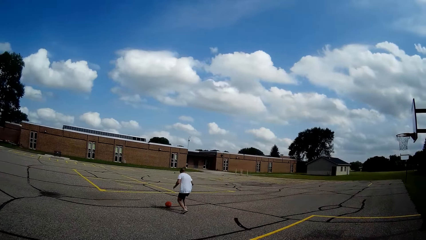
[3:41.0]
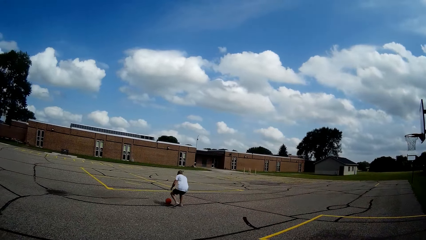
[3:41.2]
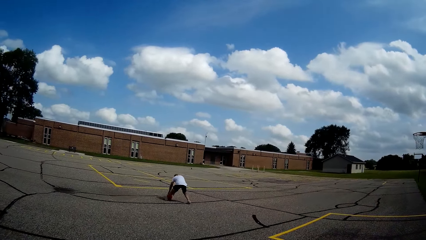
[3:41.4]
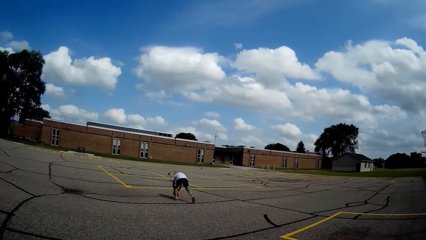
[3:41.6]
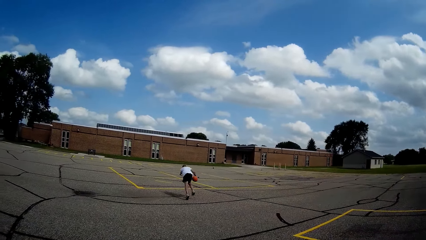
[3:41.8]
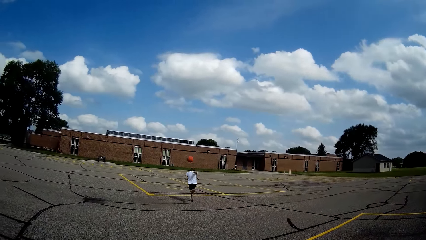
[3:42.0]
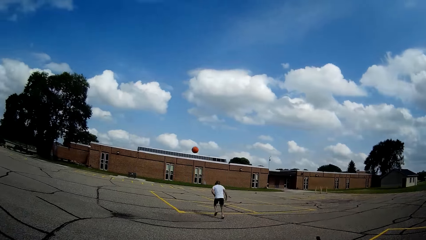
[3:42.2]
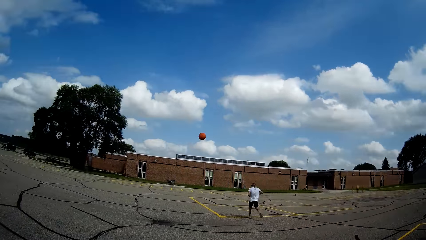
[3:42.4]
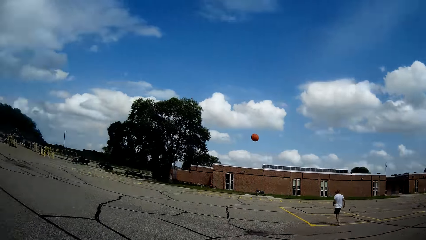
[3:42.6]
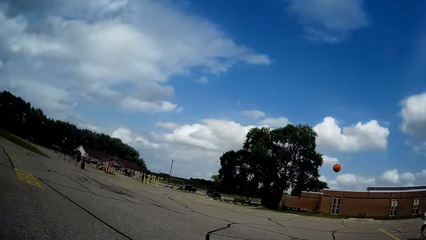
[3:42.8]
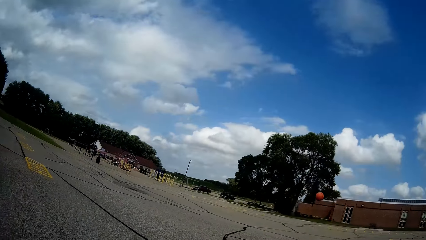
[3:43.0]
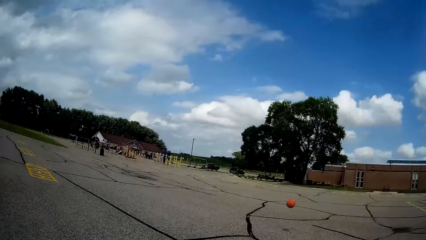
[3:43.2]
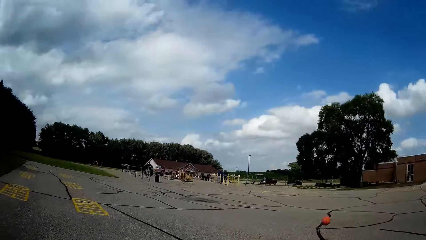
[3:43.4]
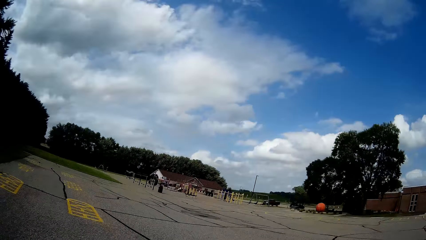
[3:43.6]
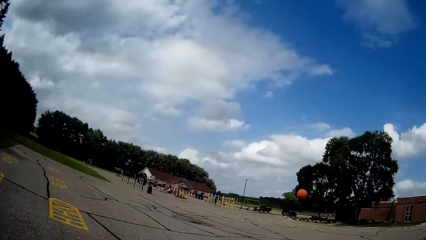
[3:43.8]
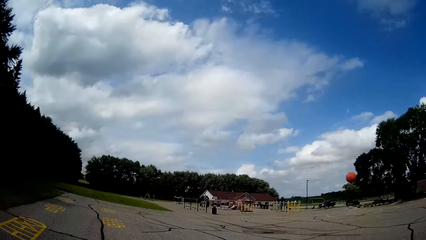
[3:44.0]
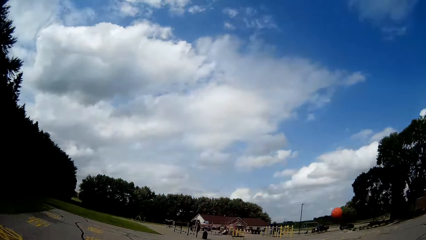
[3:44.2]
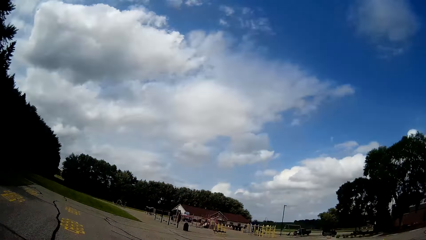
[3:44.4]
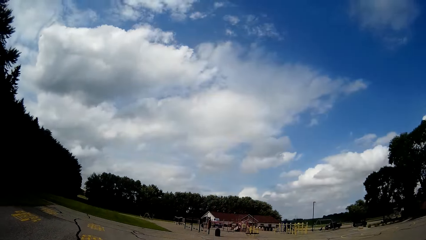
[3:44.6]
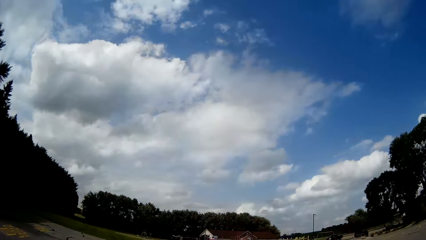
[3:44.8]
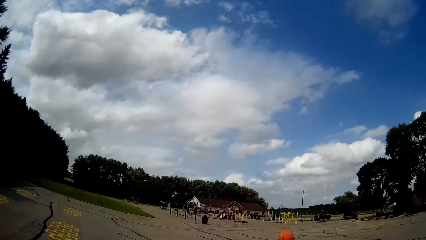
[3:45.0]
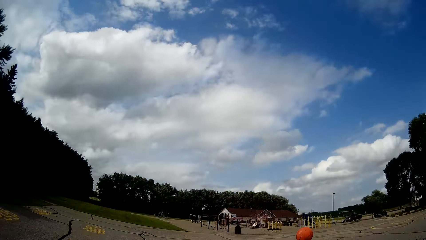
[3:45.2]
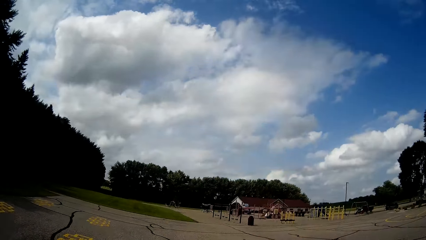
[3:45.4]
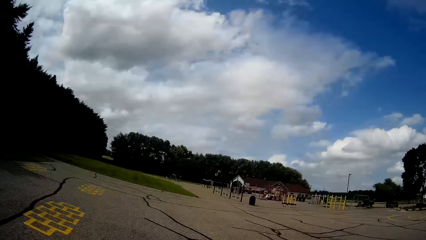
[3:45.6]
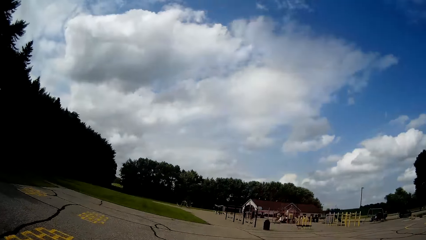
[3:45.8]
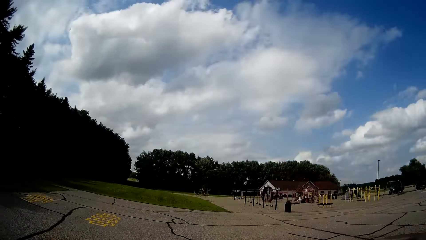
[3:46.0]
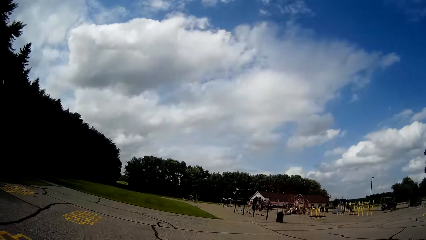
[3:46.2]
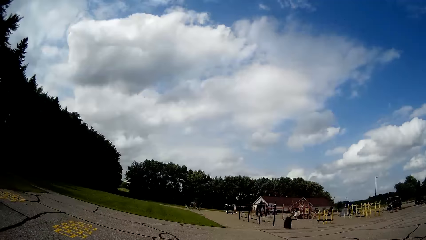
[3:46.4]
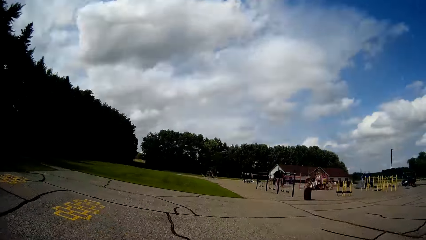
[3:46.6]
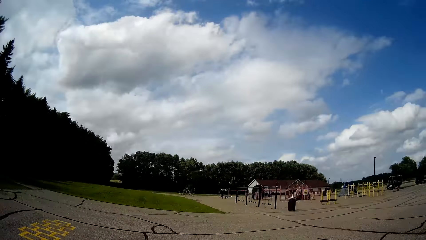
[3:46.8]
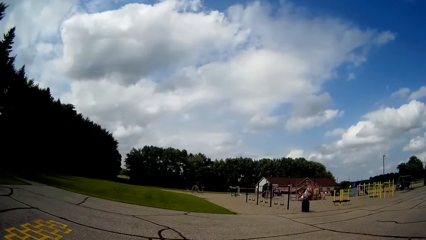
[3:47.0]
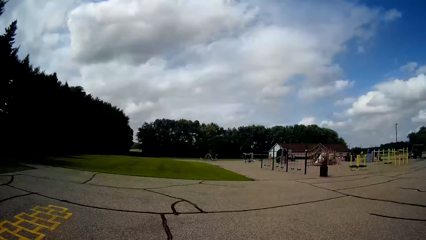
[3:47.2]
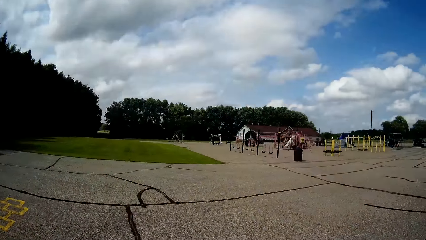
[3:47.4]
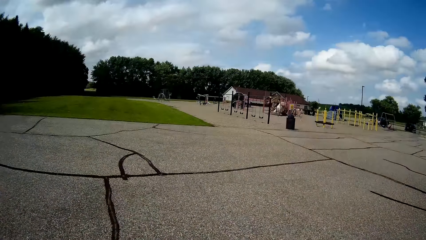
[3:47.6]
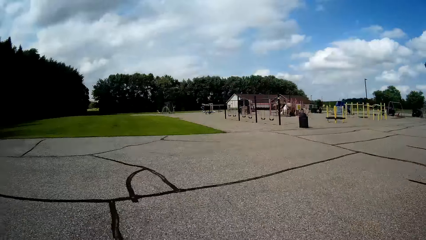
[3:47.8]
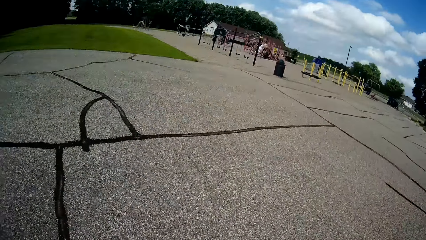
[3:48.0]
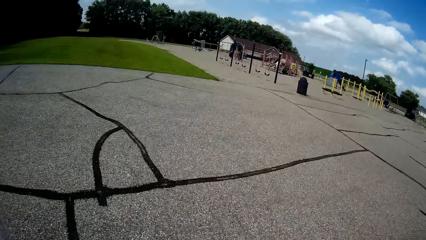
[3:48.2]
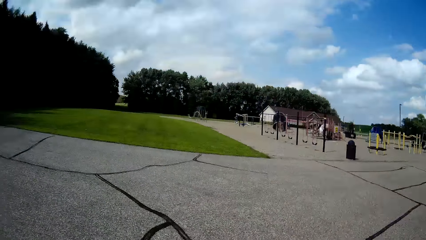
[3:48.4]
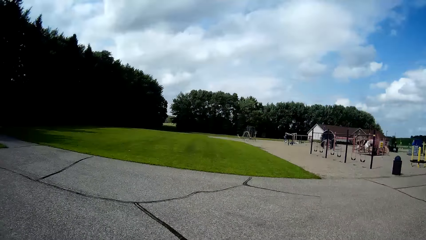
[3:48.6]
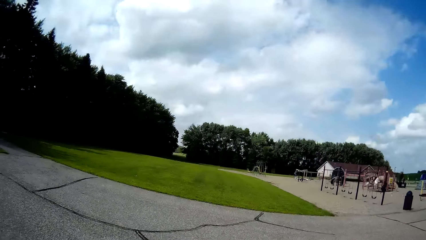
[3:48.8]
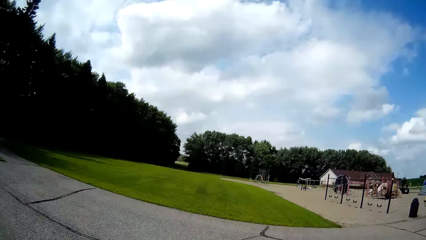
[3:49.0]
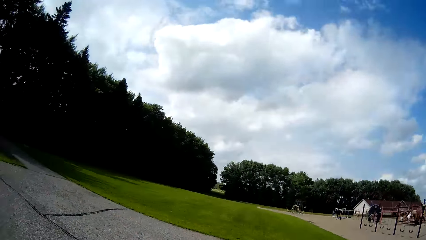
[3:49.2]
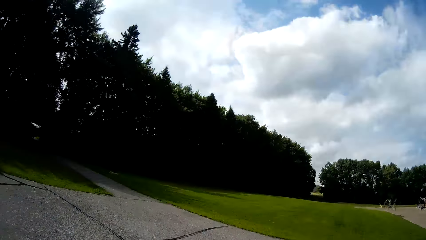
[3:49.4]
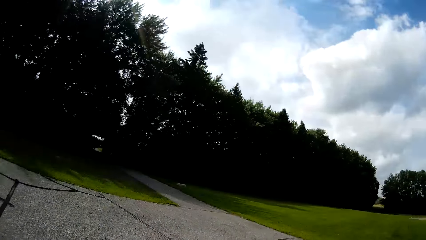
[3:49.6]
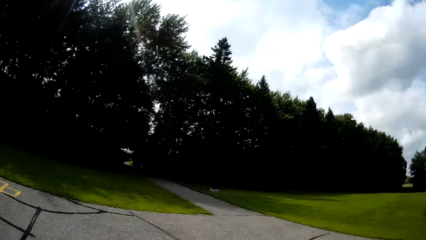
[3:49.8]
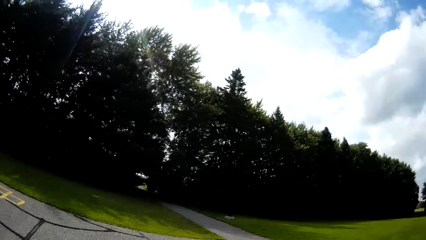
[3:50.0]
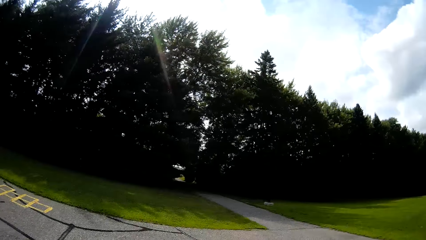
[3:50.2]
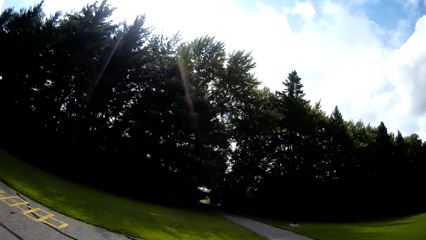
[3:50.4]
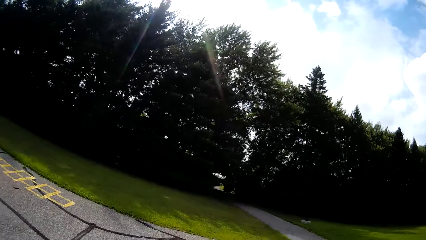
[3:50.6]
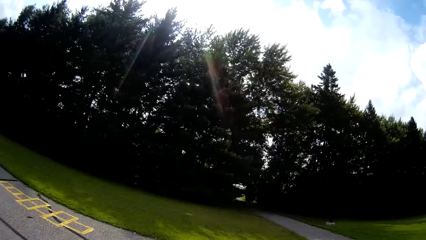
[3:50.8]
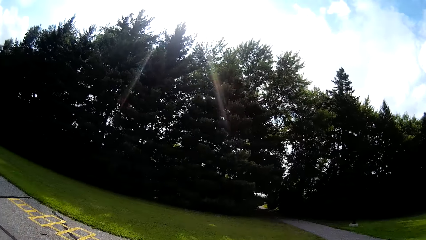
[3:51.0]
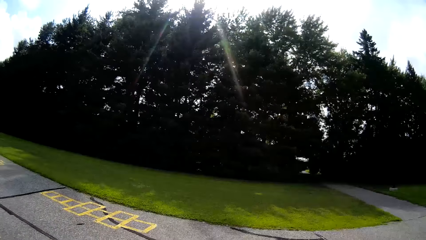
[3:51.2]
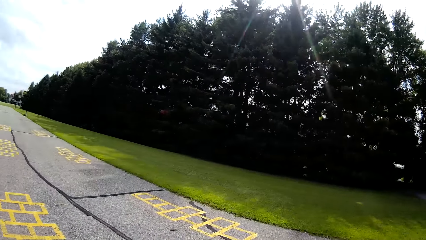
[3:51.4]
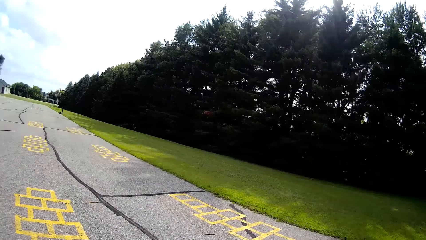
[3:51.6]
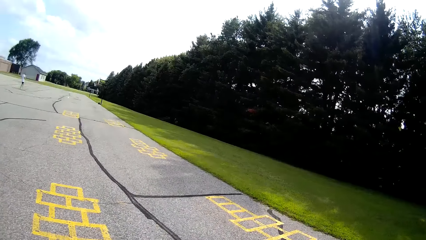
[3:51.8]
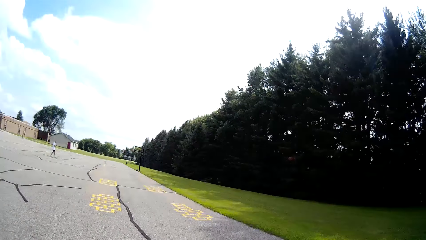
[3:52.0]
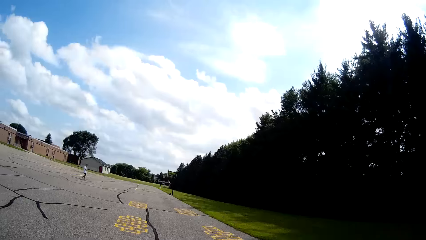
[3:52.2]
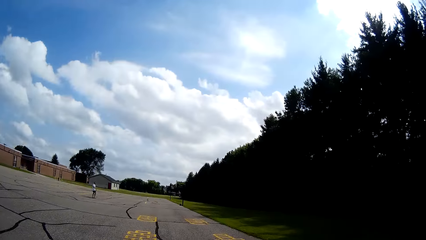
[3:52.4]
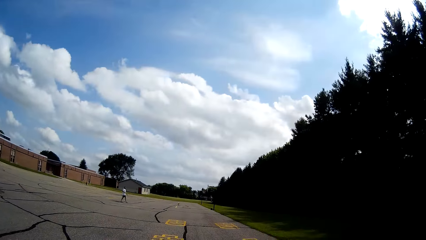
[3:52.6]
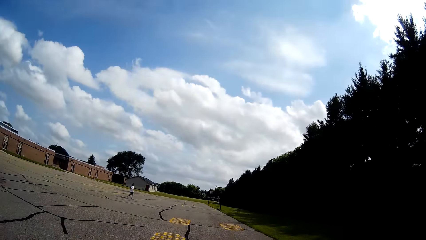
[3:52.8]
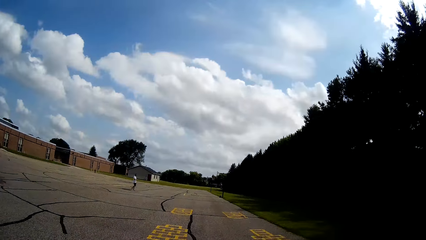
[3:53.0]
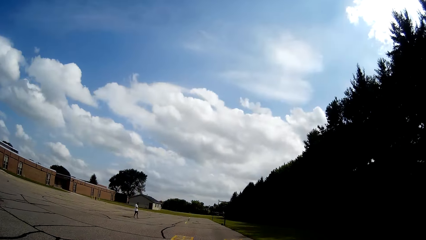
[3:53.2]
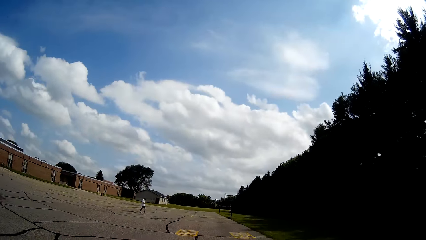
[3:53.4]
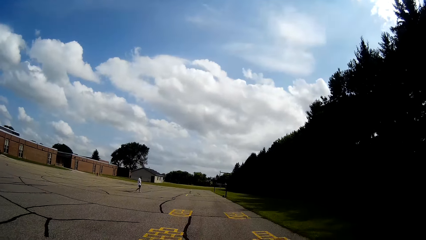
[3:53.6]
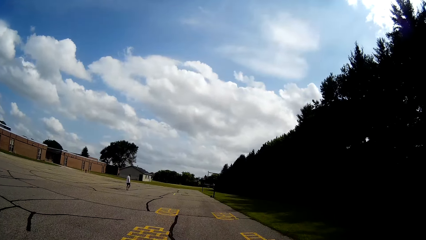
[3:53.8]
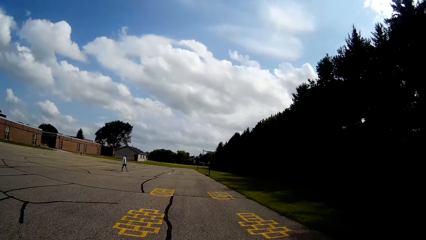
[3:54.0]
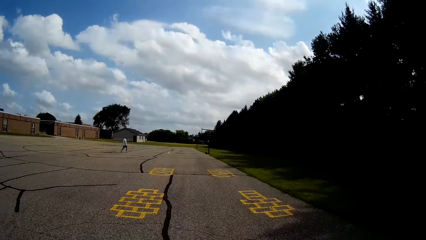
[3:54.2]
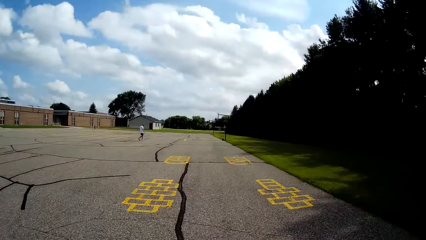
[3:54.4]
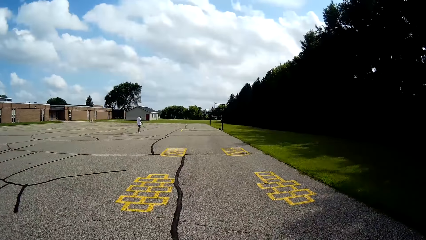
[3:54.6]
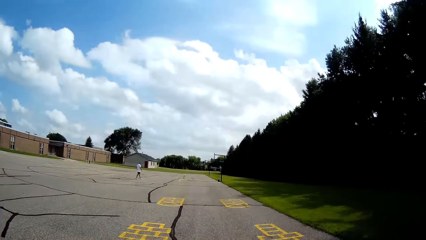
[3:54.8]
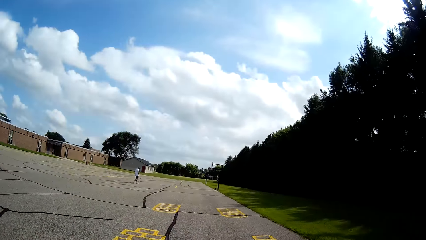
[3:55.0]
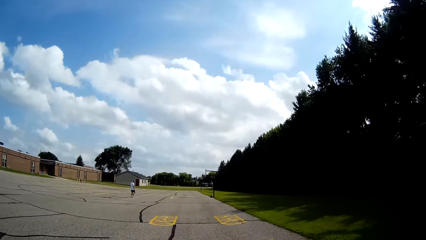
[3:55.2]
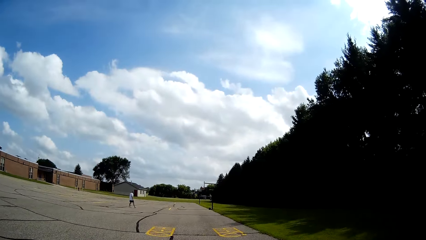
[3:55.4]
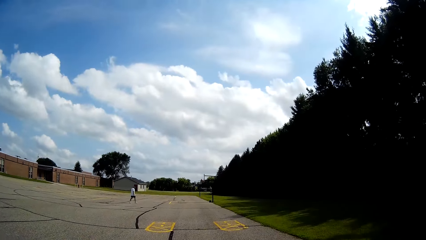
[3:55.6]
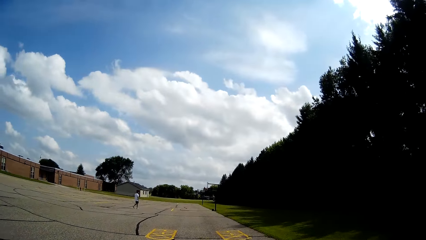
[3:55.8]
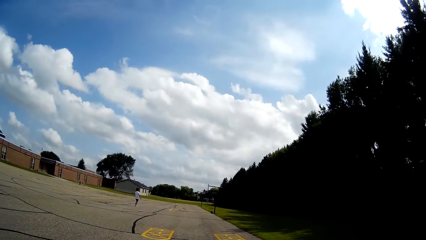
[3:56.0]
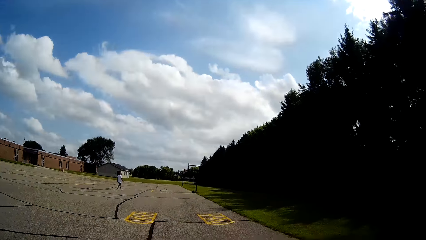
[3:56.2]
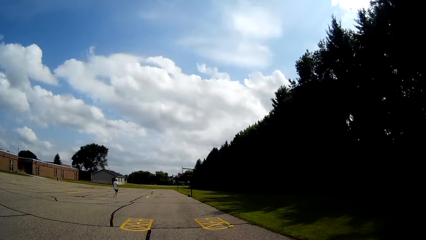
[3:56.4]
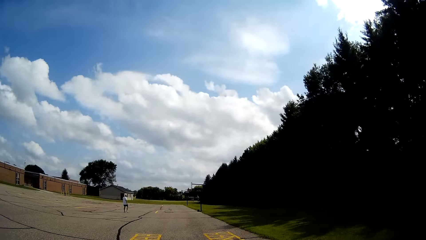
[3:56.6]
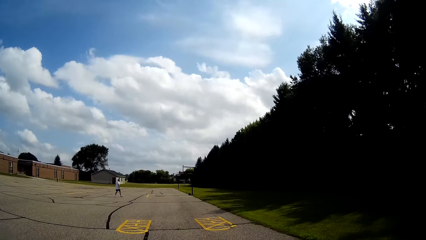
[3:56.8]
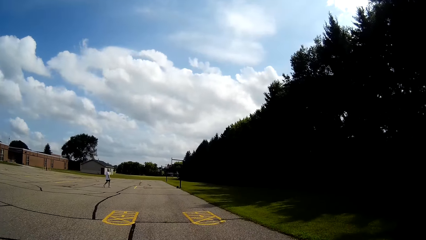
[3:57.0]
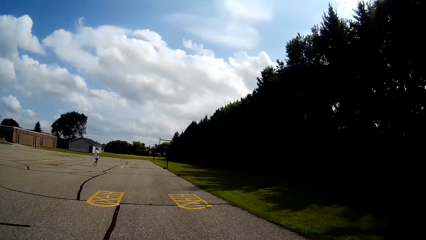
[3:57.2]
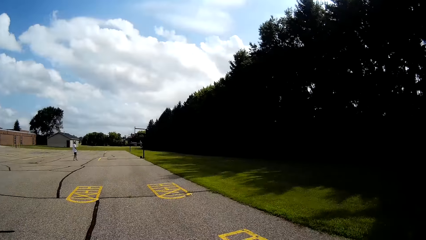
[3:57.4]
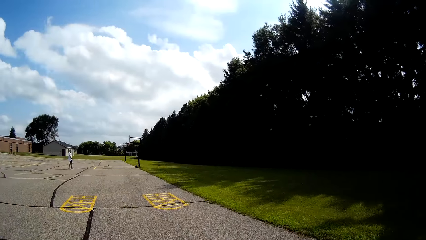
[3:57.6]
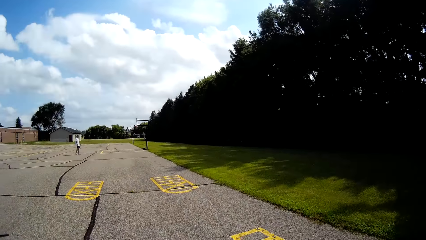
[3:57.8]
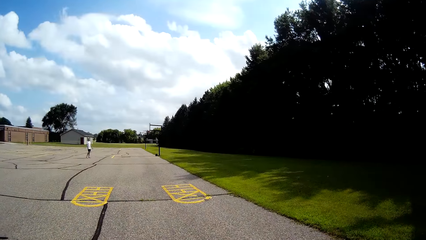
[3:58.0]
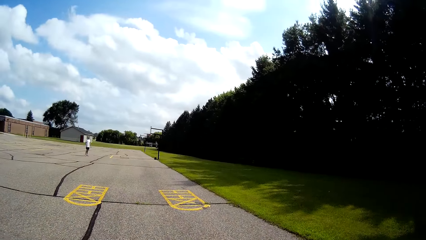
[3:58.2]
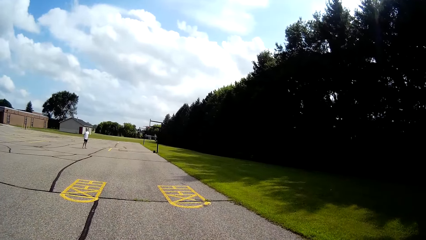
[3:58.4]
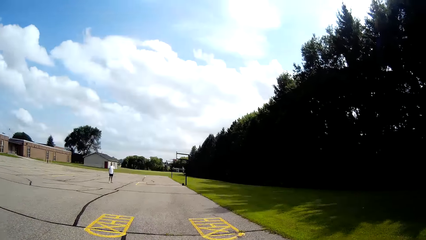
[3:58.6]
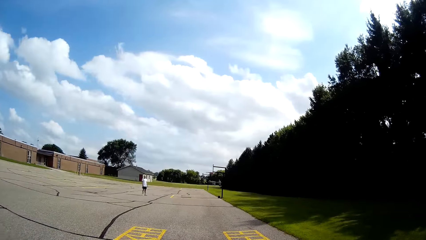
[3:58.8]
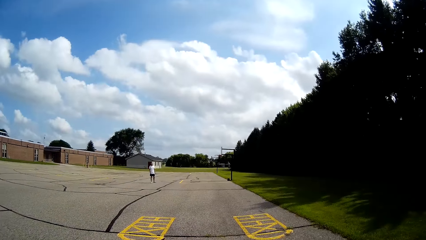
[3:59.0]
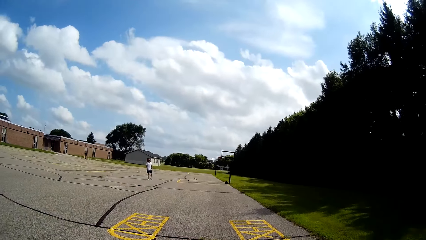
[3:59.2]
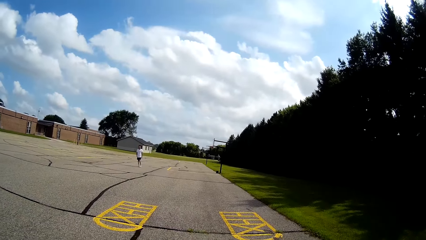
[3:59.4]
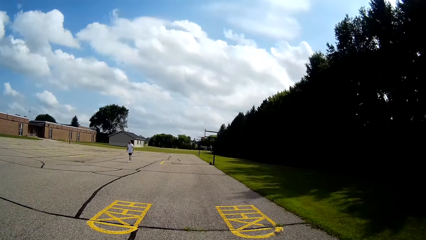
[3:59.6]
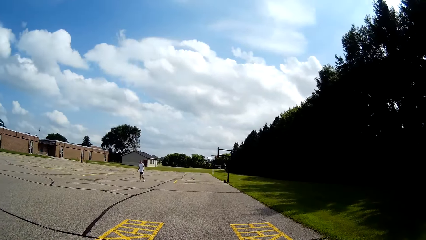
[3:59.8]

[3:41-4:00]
A man picks up the basketball on the floor with his hands. He tosses the basketball to the camera wearer with his right hand. The camera wearer runs after the ball. He catches the basketball with his hands, holds the basketball with his hands. He takes the ball. The man walks in the field.
